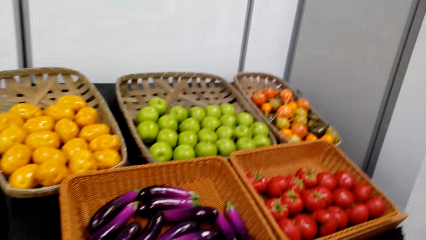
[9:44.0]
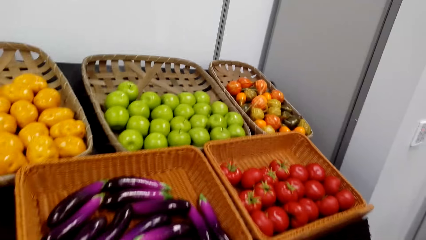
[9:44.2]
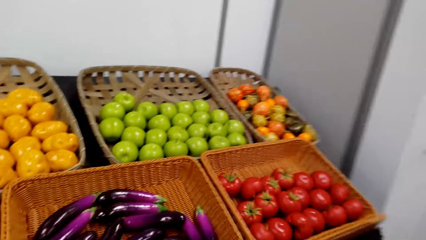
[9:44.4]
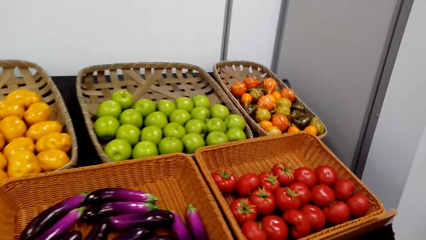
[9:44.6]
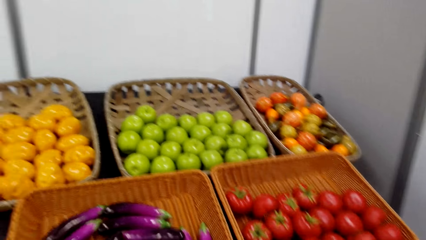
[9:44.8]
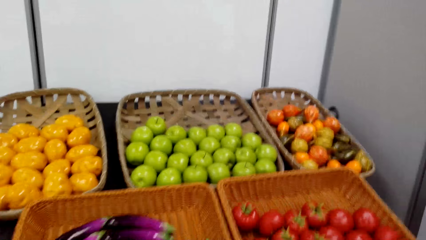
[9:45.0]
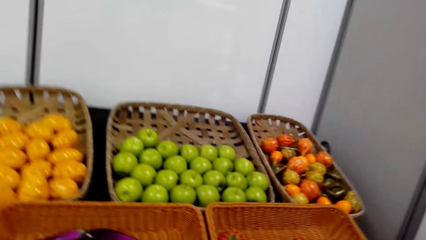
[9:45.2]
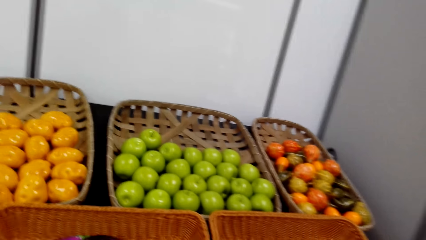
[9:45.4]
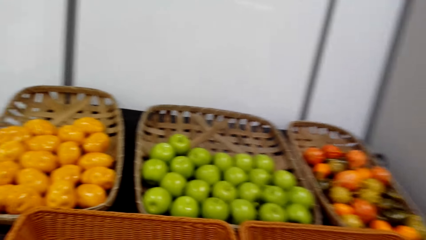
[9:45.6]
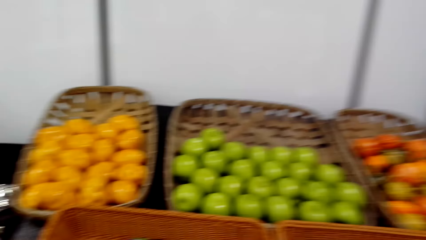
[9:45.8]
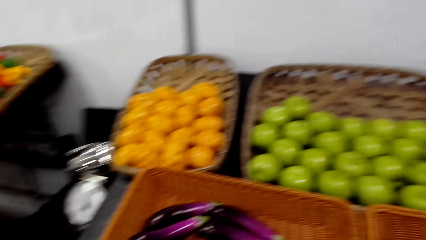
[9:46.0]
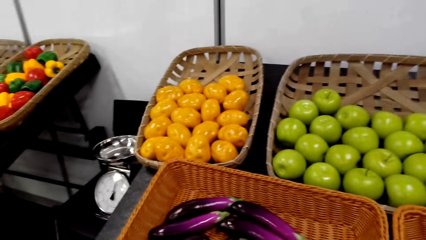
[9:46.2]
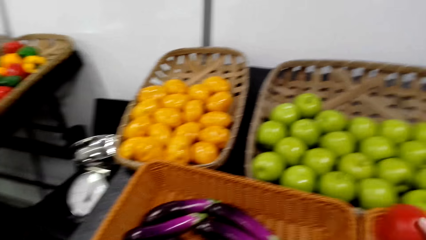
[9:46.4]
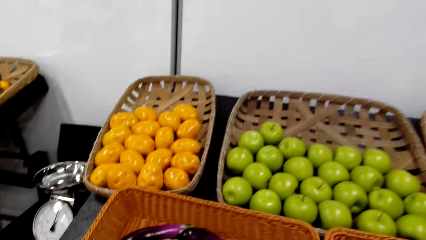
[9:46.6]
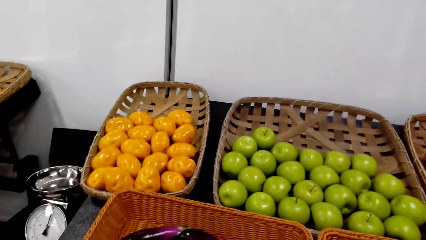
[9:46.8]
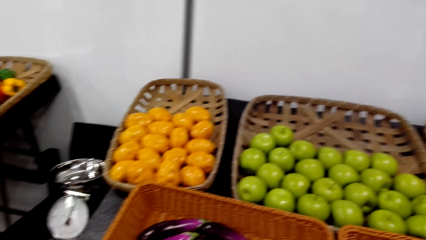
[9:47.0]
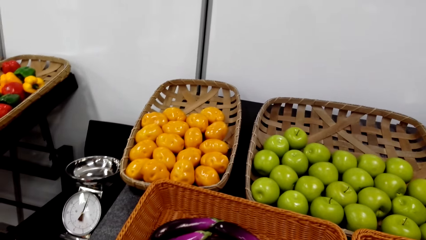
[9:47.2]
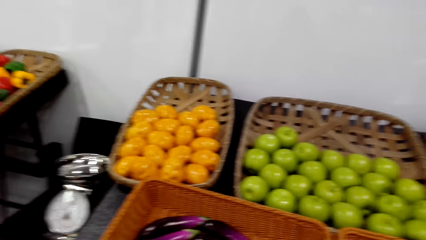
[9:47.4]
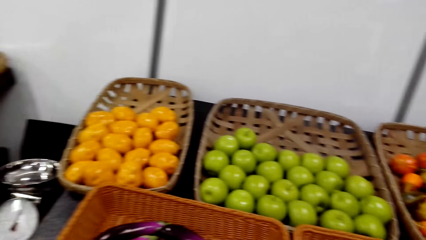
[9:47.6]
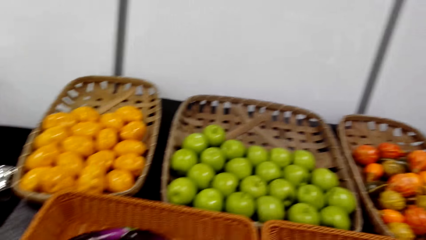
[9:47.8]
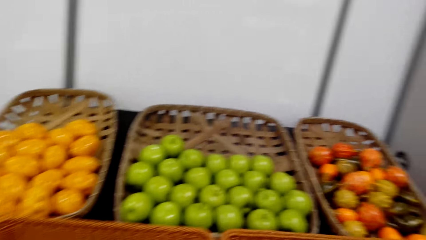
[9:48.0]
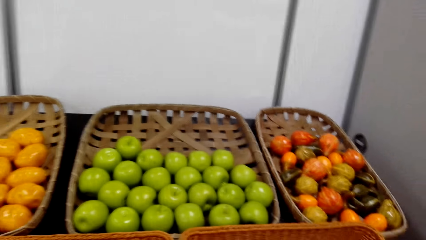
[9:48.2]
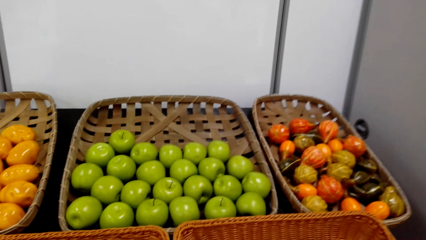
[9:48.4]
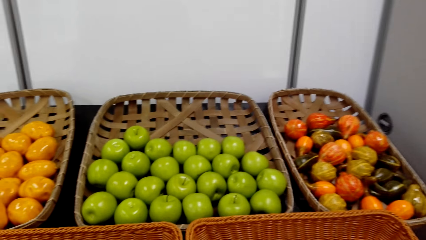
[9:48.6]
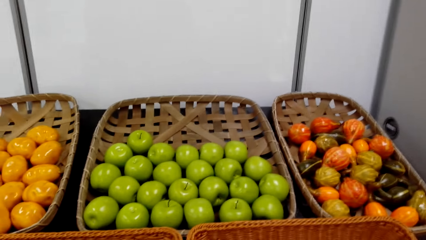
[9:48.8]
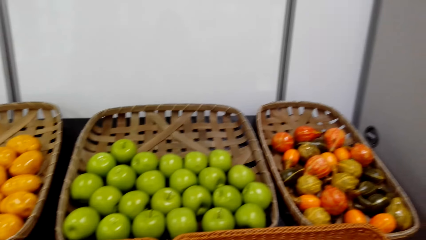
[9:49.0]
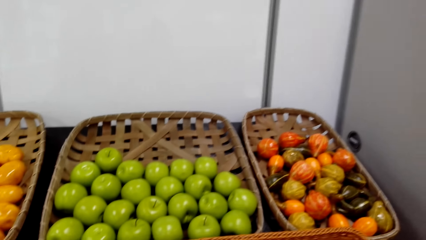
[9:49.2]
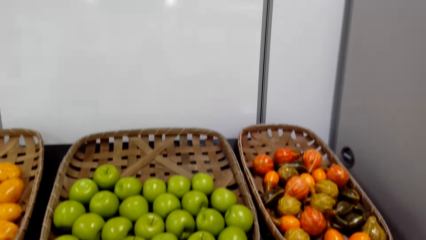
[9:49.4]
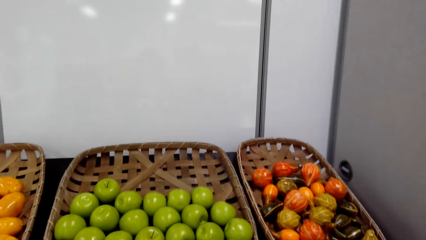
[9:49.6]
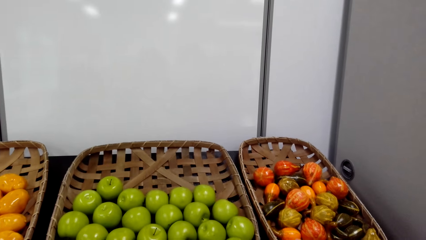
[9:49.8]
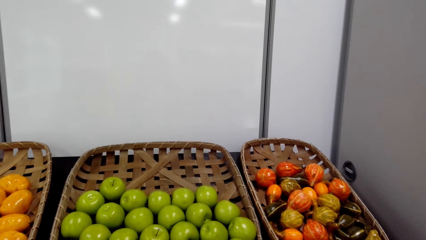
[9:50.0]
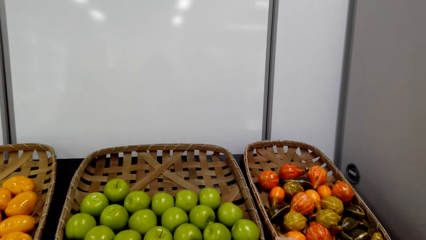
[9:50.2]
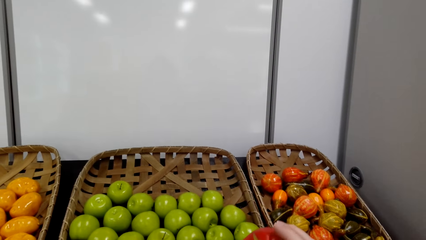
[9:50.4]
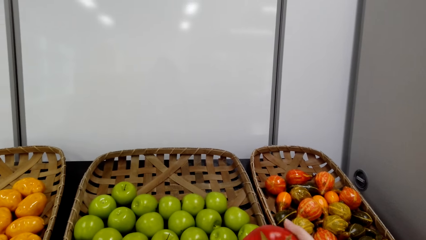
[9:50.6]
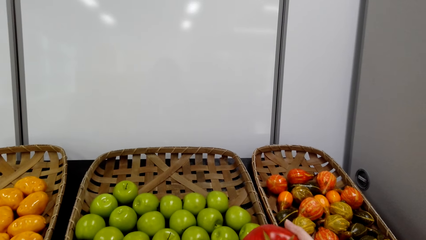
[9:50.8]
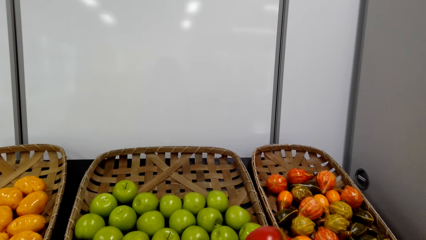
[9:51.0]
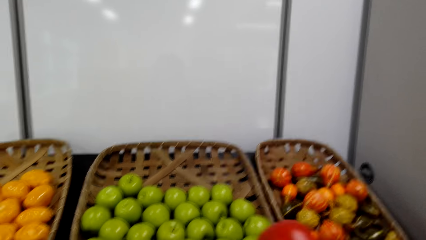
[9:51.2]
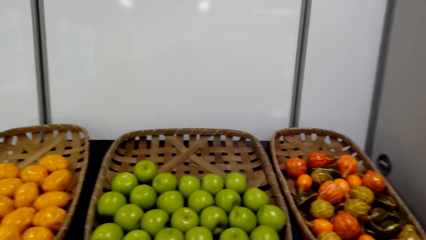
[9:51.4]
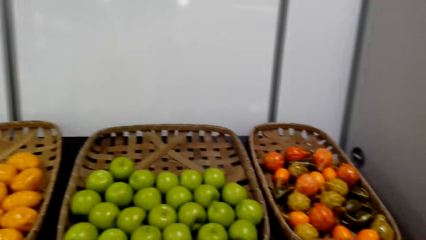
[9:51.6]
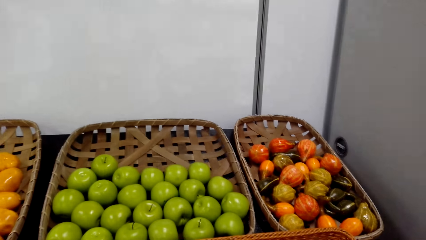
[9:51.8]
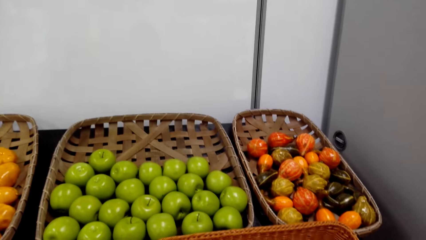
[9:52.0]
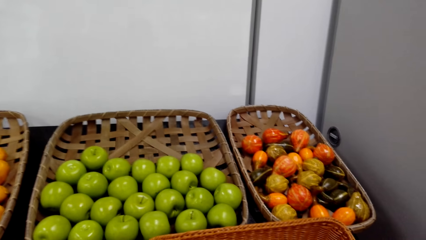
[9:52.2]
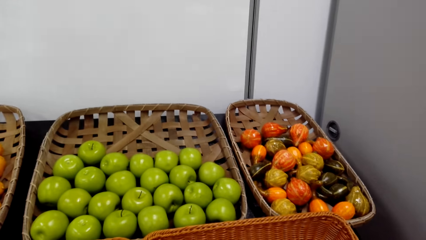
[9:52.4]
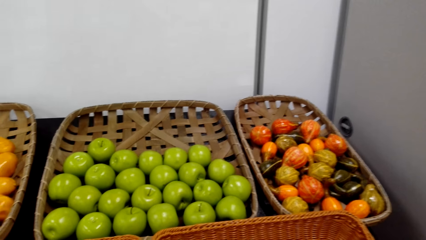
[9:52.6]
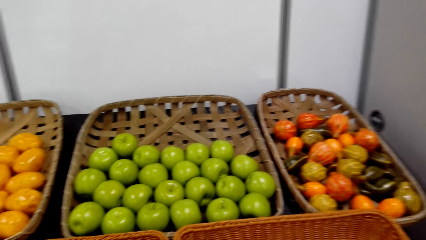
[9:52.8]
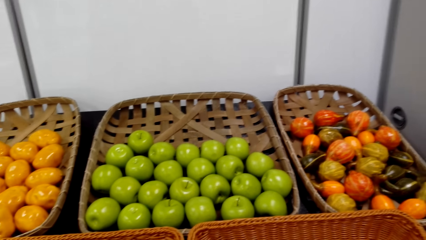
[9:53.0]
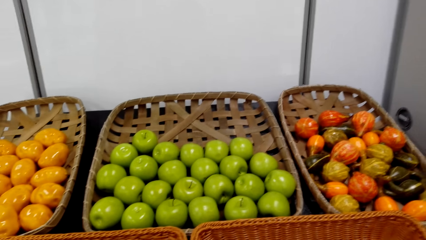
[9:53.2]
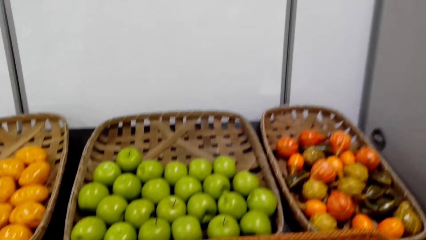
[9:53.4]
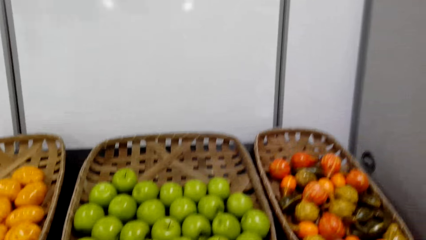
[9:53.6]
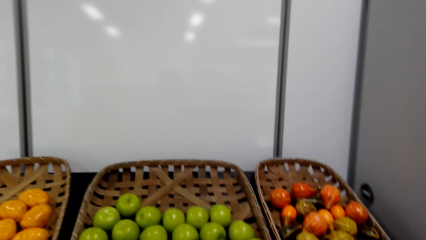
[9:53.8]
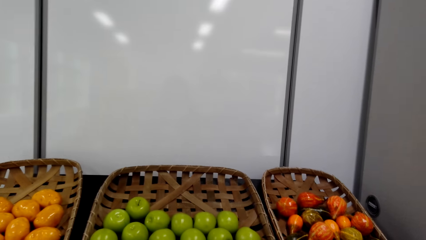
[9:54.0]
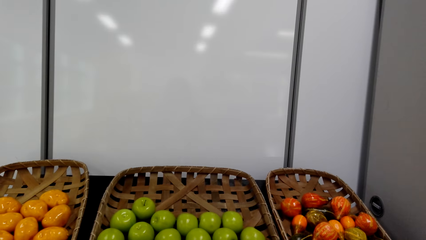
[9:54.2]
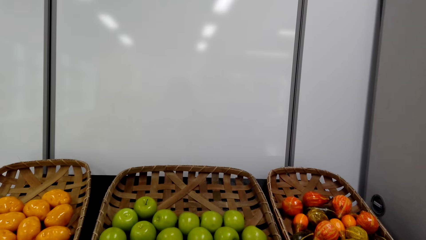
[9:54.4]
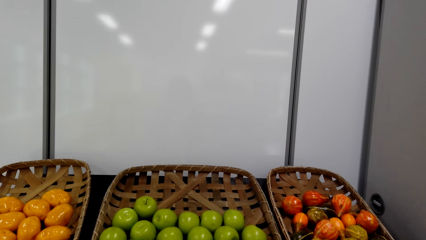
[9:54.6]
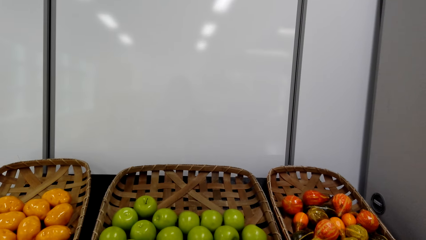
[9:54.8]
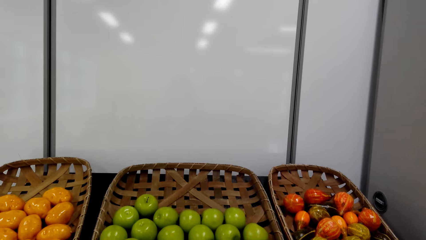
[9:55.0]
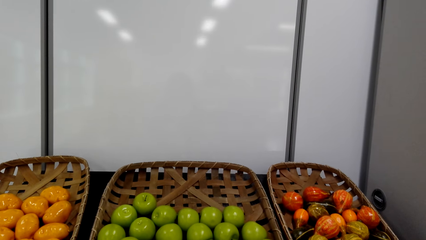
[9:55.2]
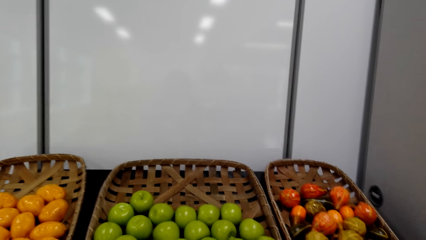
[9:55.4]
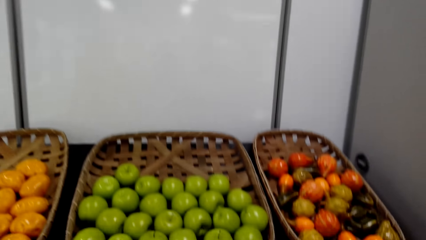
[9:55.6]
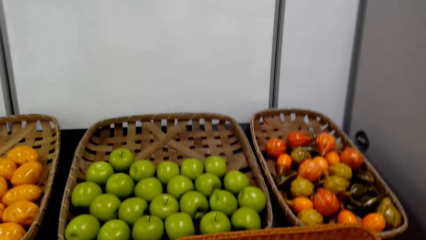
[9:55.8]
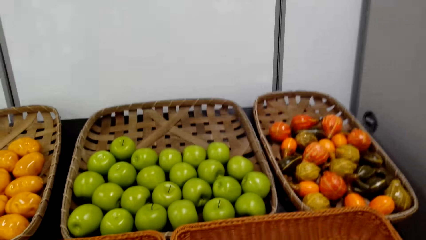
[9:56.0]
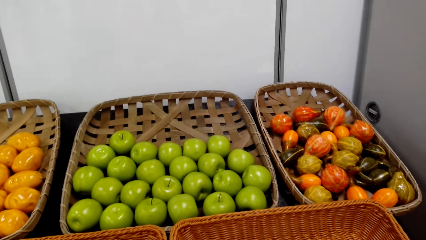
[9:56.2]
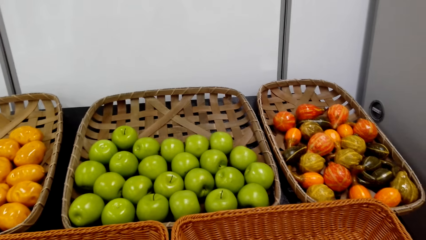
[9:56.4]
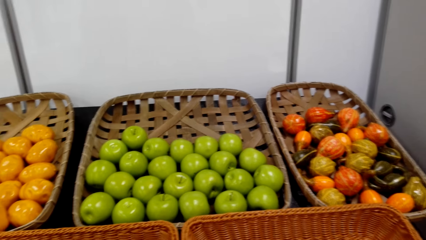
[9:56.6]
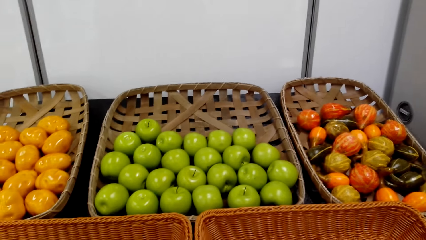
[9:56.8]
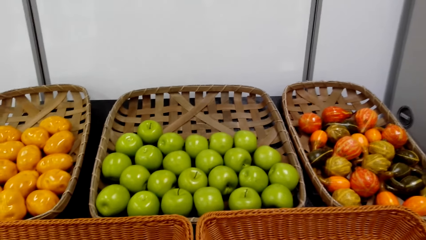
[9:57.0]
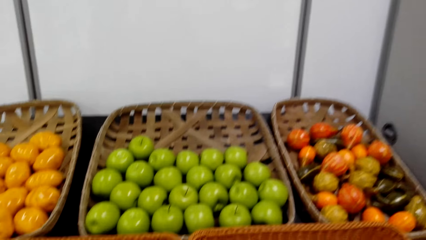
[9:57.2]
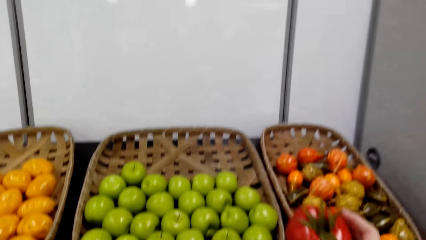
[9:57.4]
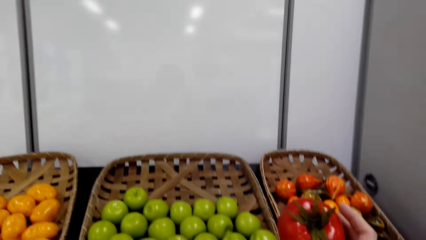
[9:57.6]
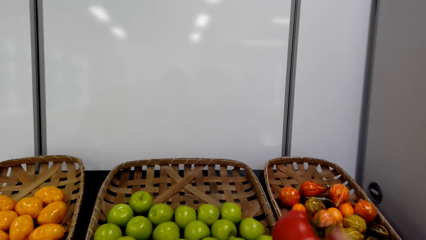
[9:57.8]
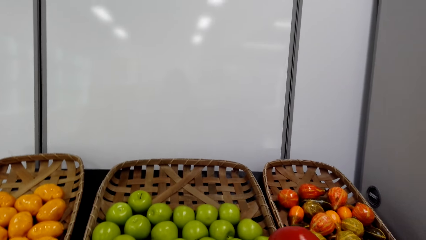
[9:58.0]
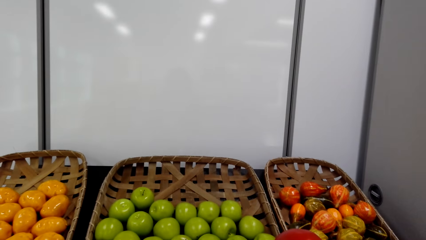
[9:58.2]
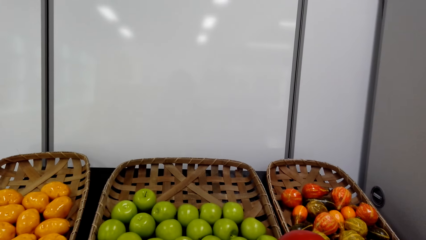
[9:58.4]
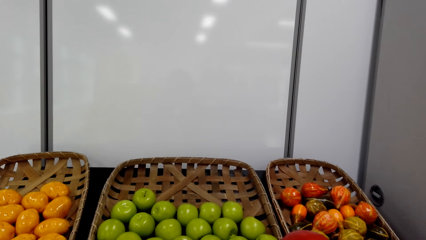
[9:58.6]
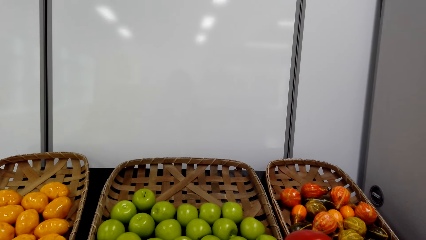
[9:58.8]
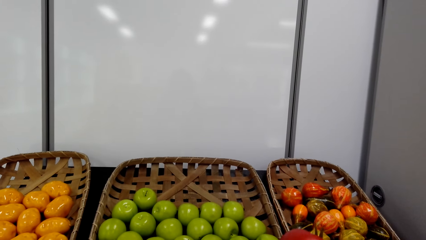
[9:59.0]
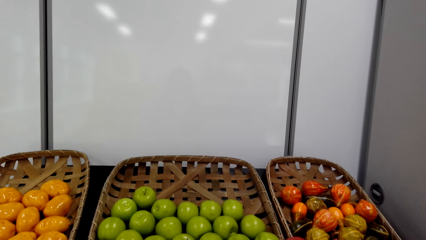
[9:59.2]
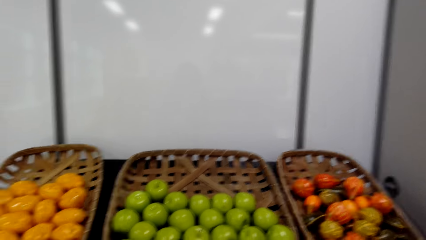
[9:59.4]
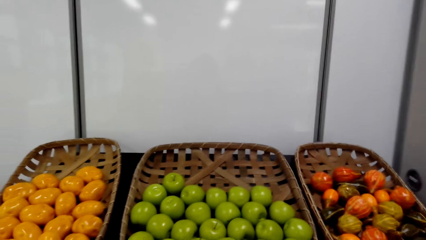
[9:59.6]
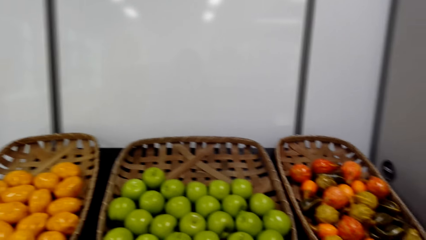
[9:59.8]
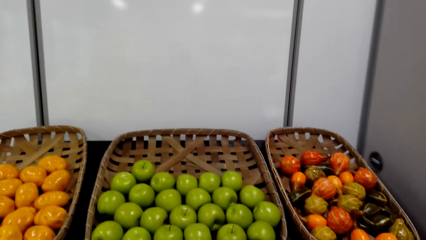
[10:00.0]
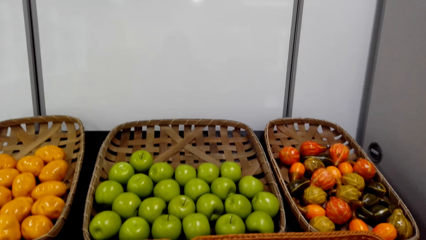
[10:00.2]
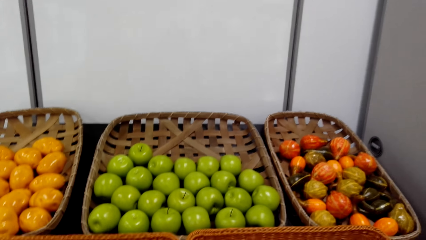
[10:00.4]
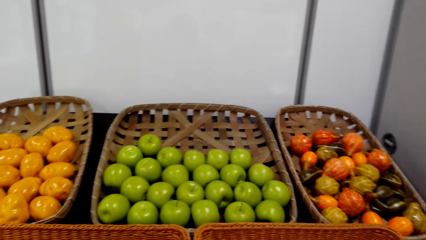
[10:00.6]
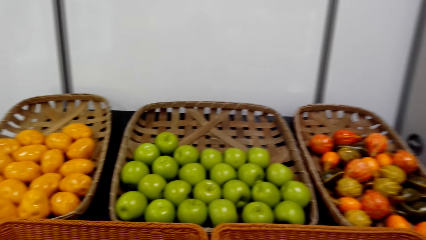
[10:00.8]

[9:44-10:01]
The camera wearer adds something in the bag. They hold a tomato. They hold the tomato again.
